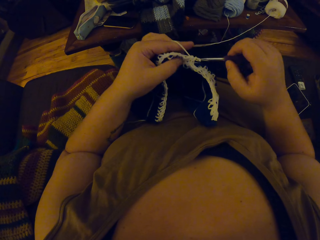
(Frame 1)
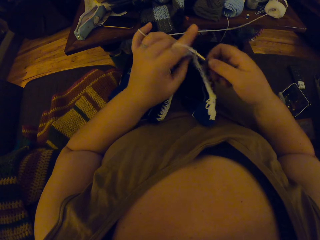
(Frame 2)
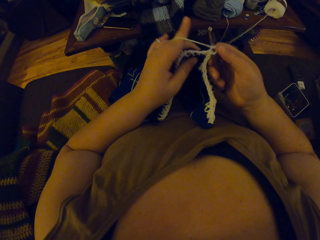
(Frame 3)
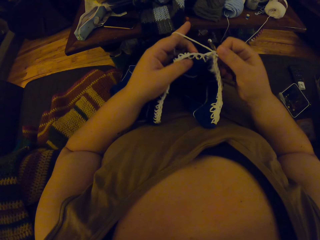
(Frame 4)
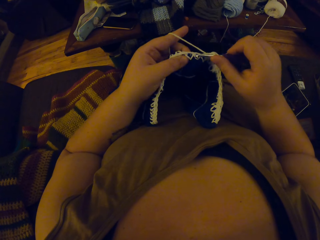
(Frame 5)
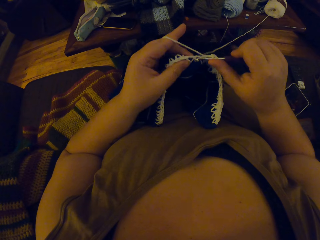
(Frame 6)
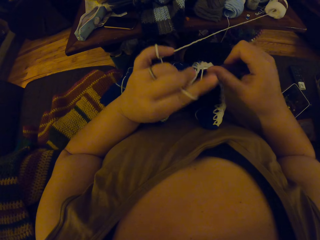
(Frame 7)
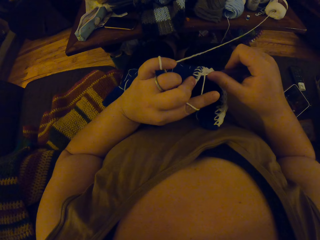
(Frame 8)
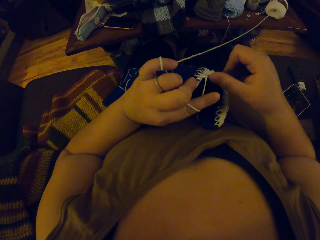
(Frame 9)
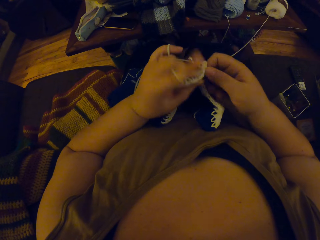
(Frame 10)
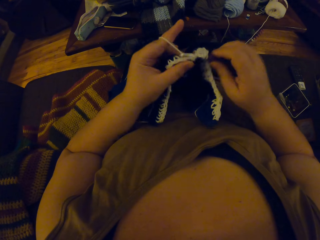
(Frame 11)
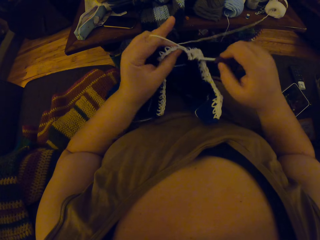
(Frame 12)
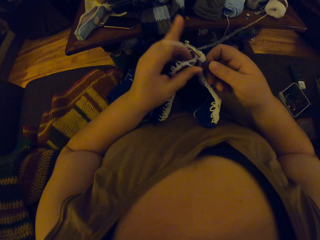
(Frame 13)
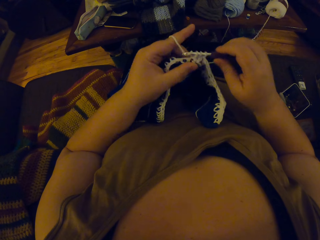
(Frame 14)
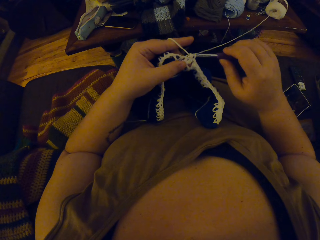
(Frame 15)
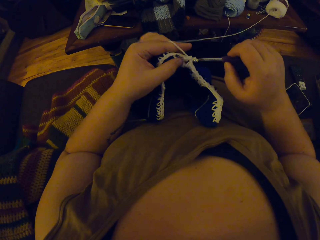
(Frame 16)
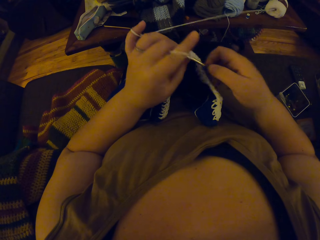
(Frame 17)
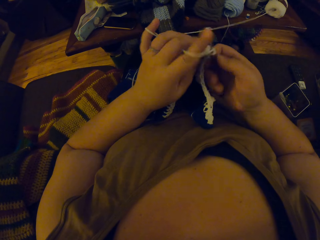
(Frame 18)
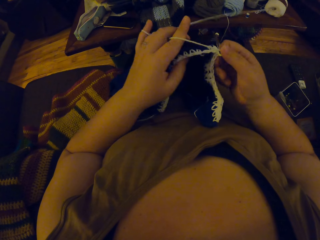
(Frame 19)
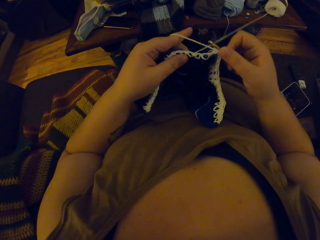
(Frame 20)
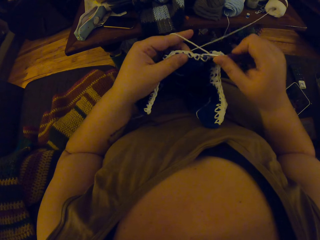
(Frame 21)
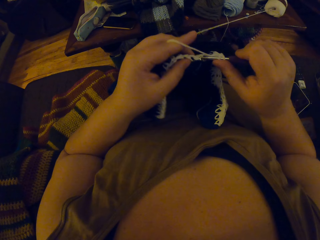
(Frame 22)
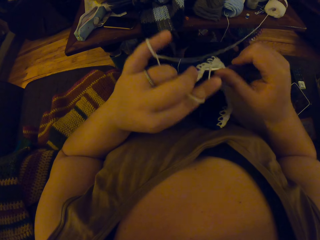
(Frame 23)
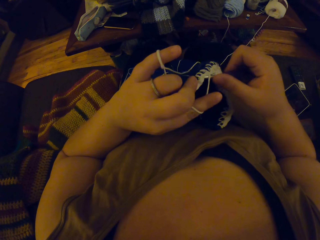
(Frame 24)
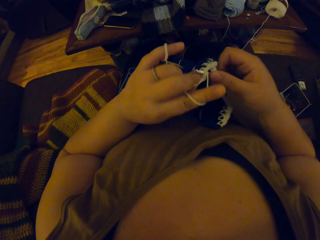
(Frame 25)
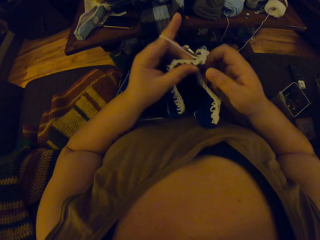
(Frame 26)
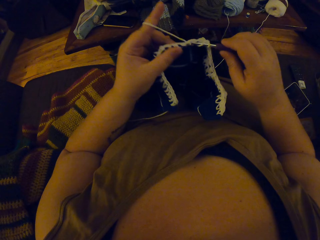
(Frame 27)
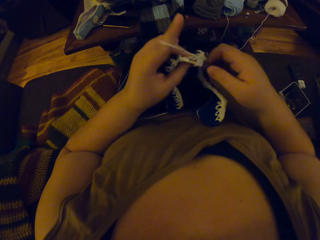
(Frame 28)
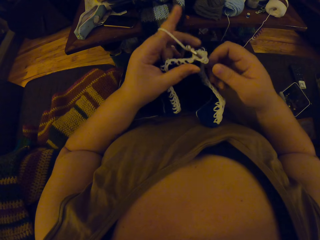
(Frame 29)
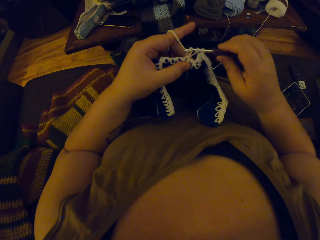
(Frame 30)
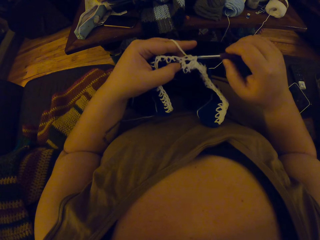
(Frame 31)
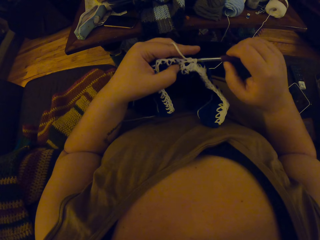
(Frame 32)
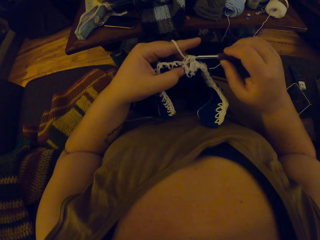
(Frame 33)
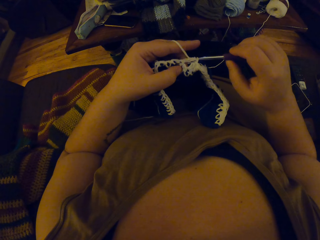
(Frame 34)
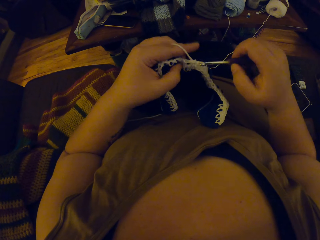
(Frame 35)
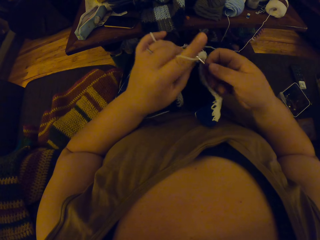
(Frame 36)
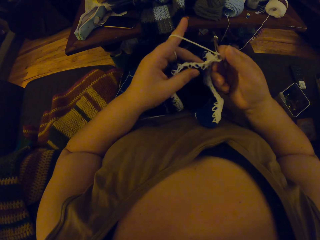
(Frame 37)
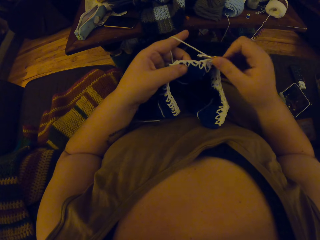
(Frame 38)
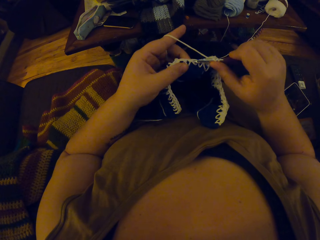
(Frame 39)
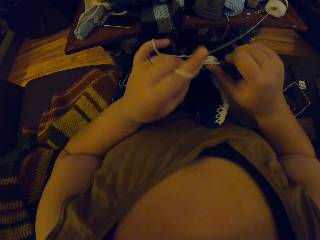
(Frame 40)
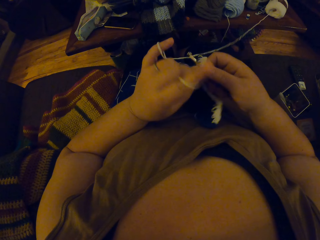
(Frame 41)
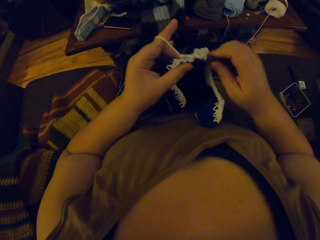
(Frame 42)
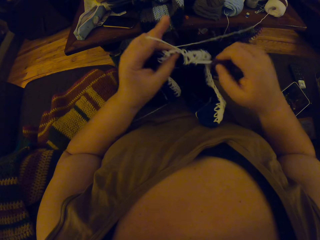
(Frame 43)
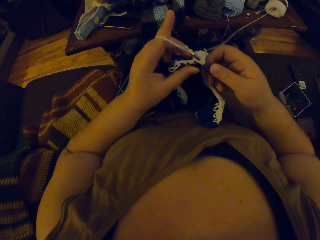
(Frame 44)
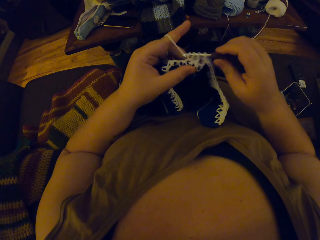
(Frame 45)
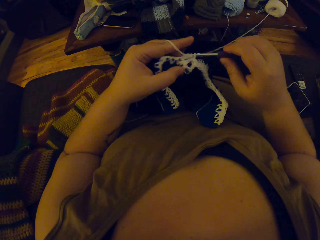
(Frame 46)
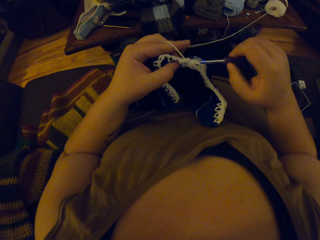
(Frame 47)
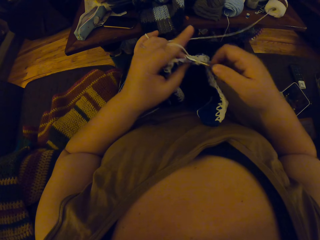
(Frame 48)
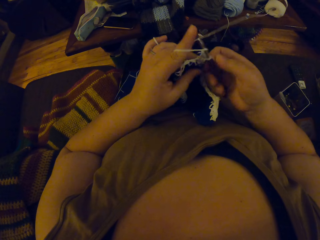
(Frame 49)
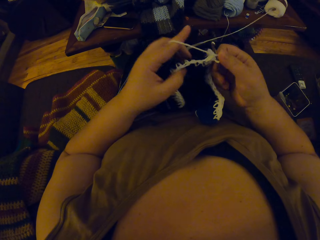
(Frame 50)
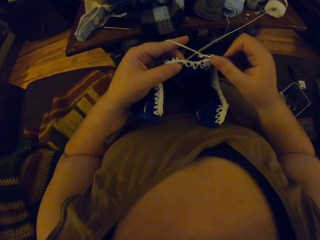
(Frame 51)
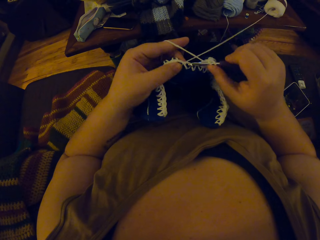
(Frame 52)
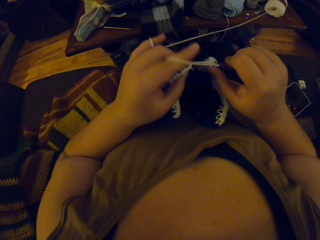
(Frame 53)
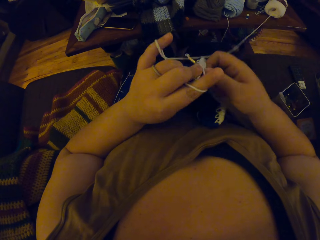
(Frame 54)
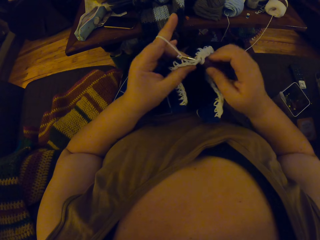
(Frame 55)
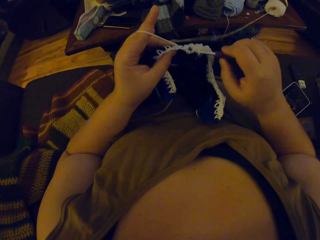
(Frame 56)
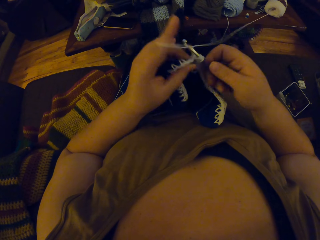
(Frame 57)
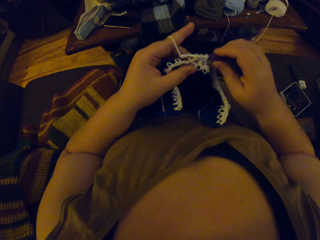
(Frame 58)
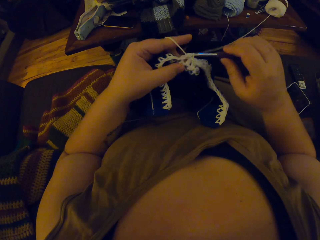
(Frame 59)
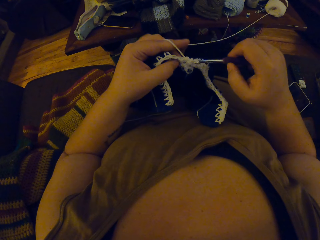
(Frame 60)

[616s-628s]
The camera wearer adjusts a piece of knitted fabric on a lap. They knit the piece of fabric with a knitting needle.

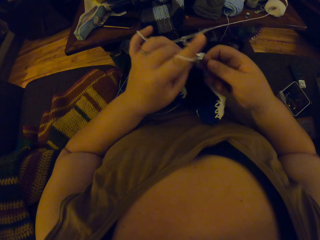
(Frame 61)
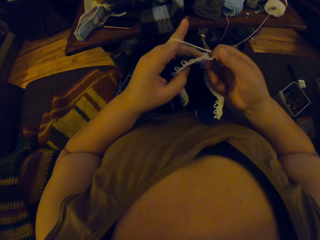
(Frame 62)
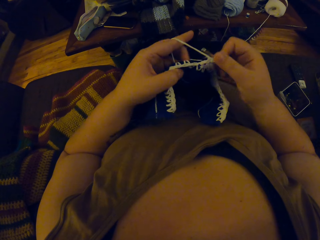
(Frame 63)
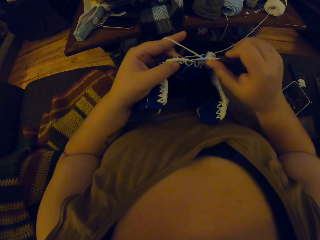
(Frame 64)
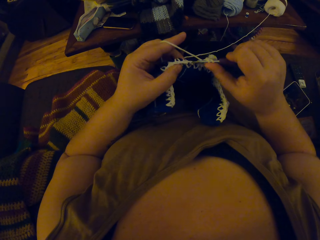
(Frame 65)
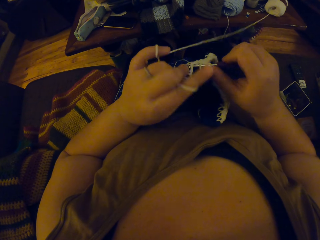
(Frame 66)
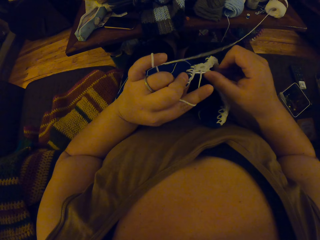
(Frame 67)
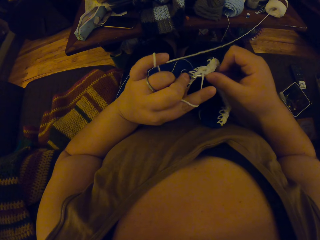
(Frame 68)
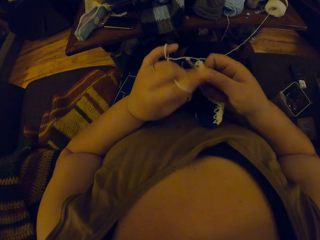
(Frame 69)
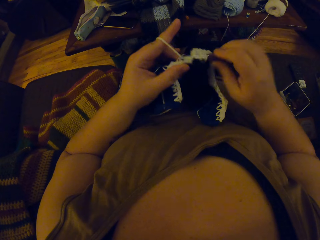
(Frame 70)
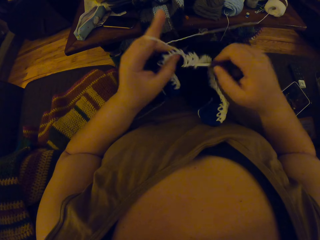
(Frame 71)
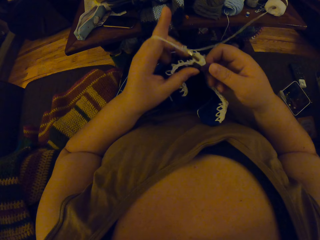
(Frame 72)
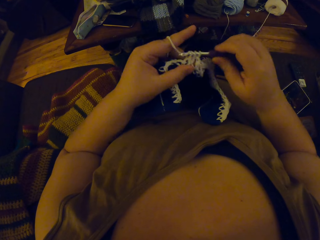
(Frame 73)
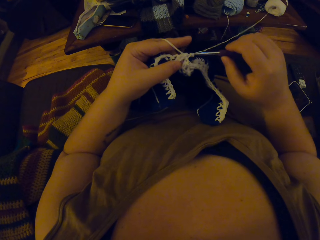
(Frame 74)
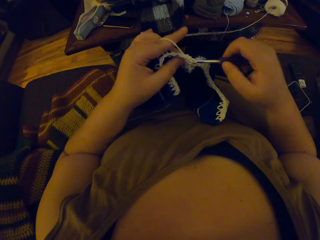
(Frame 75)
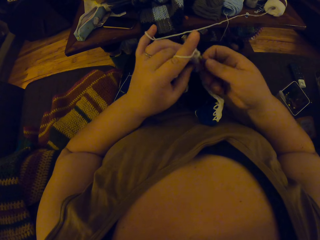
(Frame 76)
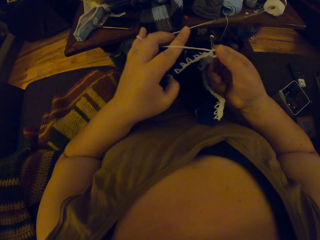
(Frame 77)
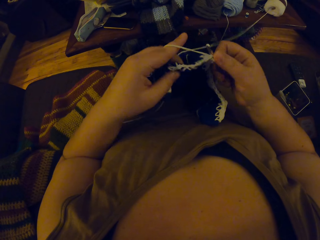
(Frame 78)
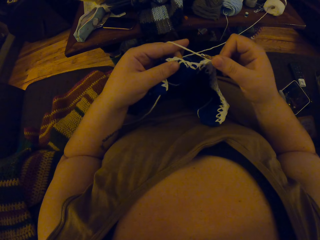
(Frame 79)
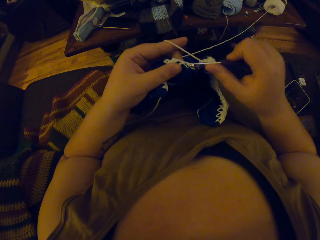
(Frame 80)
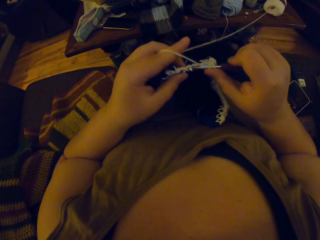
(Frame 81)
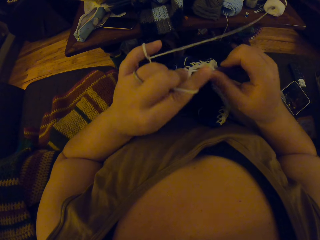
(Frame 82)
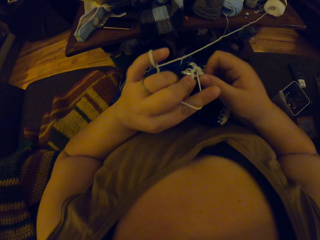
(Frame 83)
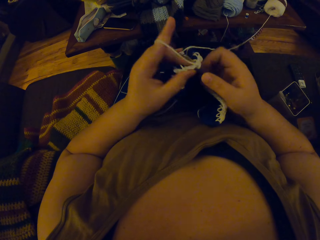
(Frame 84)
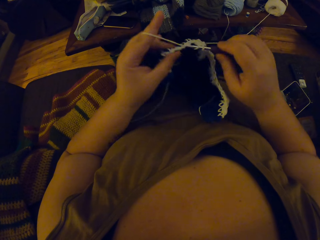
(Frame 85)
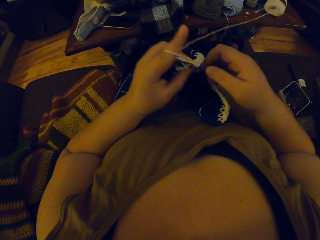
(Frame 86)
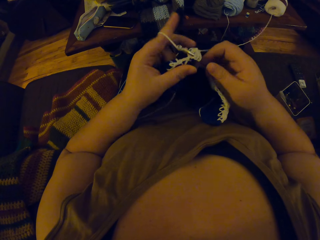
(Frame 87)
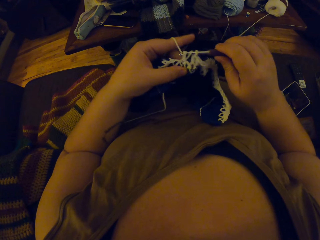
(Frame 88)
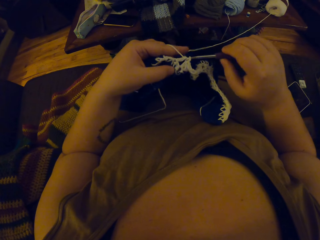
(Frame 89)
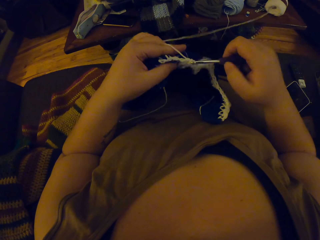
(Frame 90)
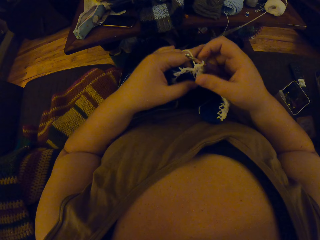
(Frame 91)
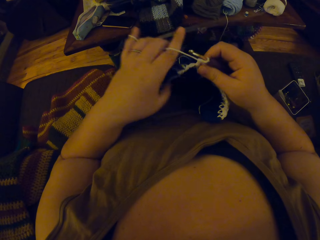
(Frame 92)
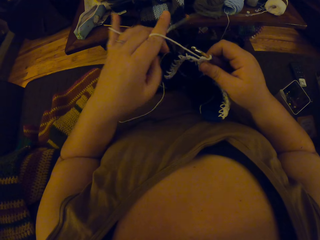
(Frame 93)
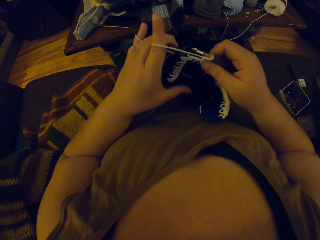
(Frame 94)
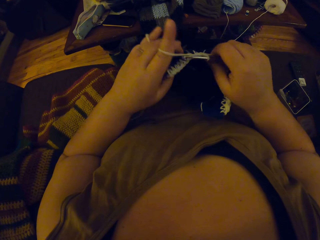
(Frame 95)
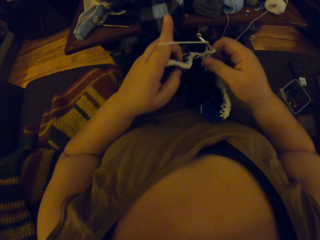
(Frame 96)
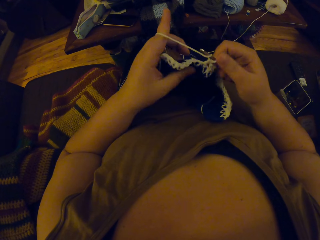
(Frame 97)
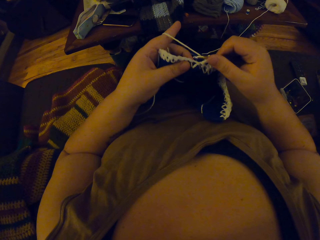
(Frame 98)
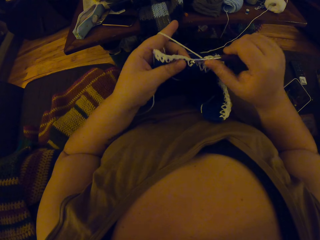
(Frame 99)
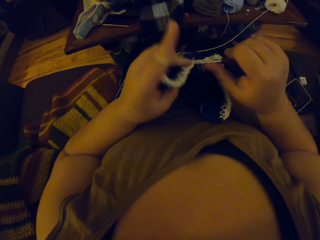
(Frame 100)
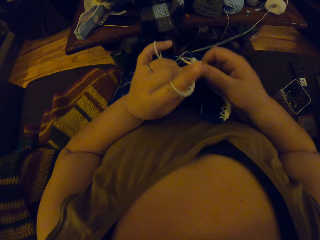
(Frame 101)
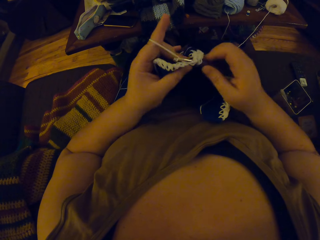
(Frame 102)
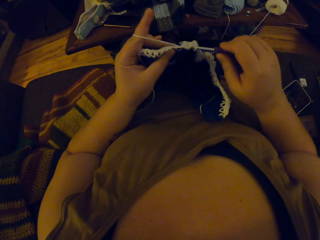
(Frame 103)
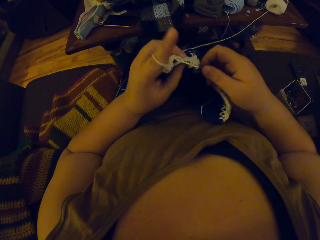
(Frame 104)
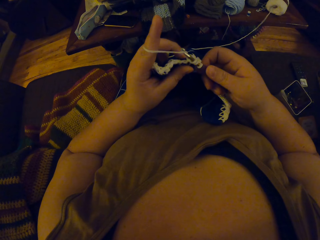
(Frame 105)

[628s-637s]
The camera wearer adjusts a piece of knitted fabric on a lap. They knit the piece of fabric with a knitting needle.
